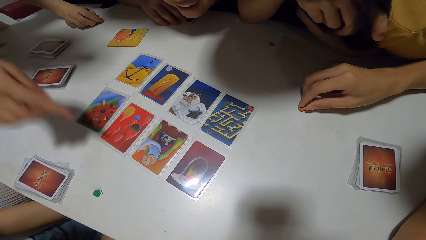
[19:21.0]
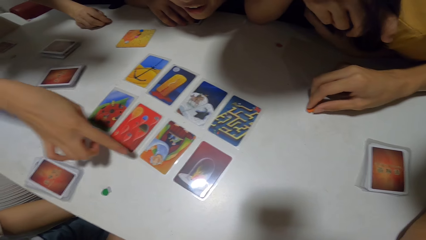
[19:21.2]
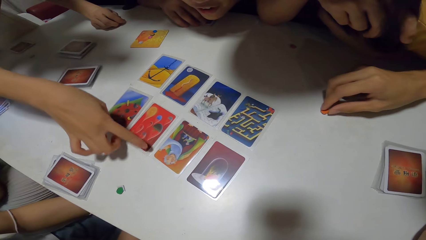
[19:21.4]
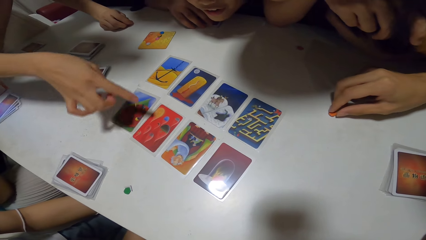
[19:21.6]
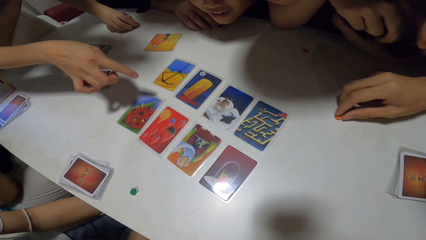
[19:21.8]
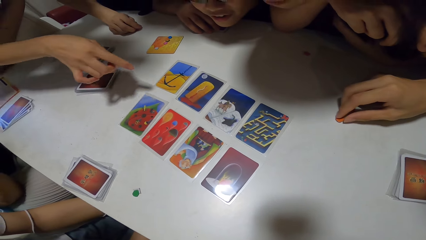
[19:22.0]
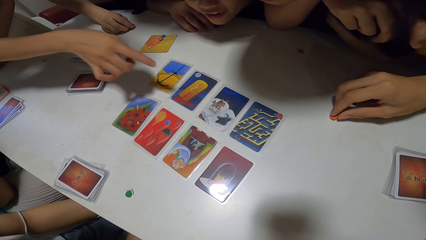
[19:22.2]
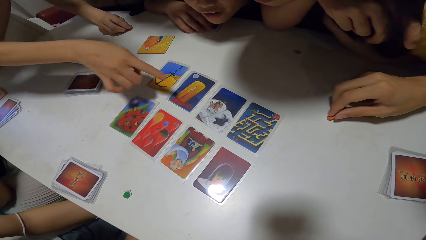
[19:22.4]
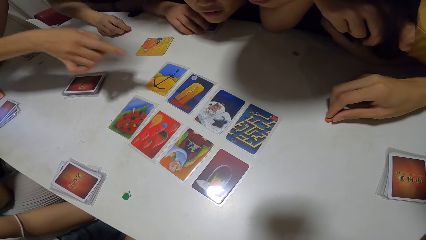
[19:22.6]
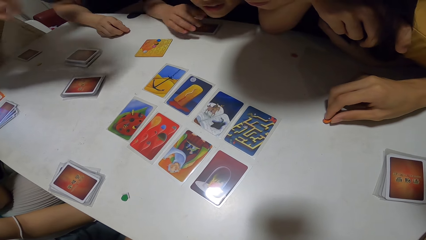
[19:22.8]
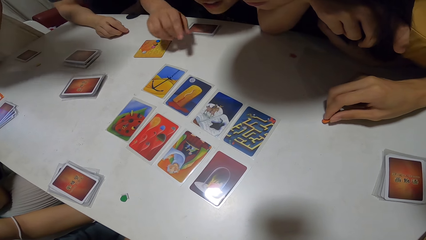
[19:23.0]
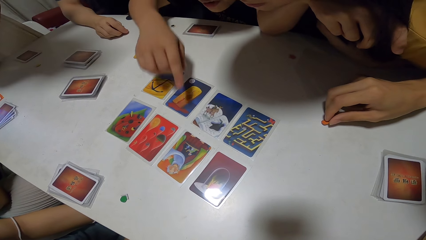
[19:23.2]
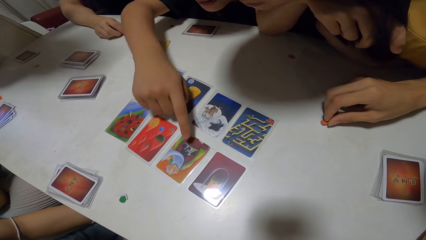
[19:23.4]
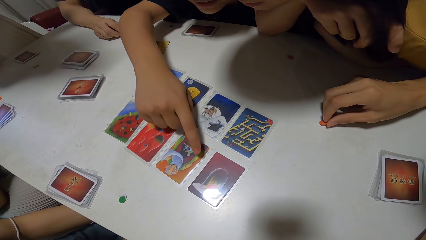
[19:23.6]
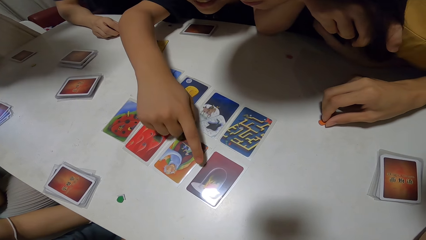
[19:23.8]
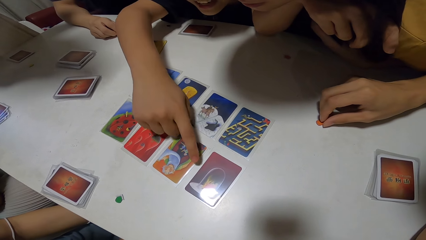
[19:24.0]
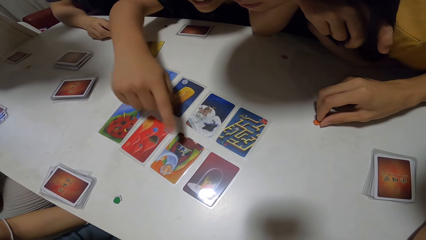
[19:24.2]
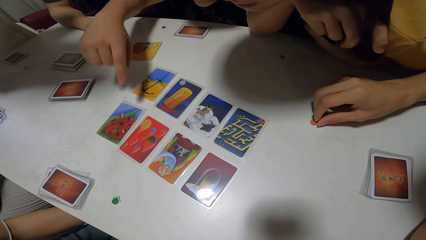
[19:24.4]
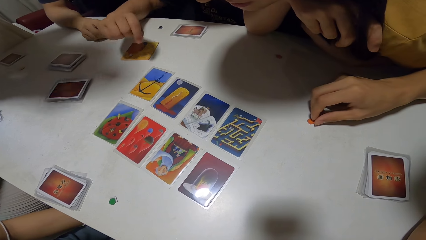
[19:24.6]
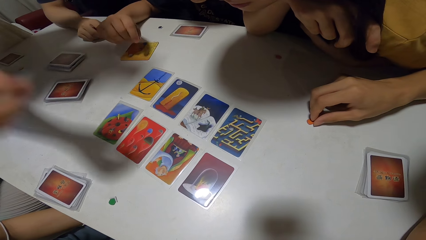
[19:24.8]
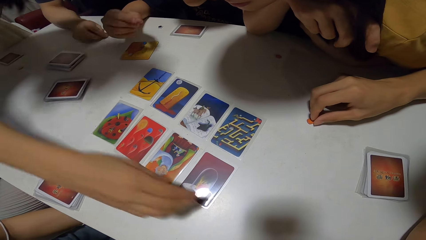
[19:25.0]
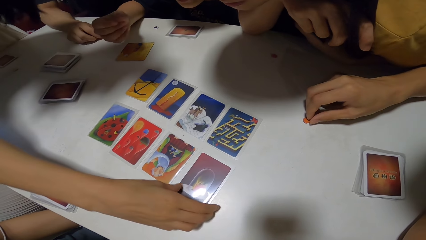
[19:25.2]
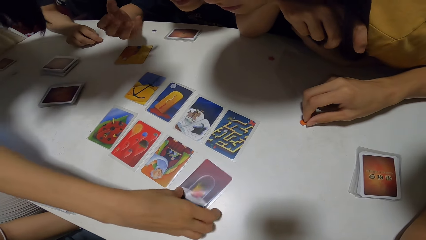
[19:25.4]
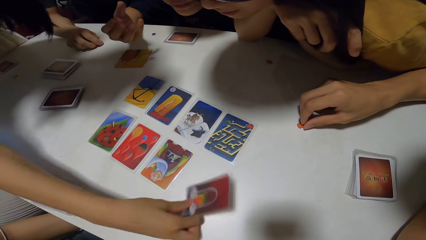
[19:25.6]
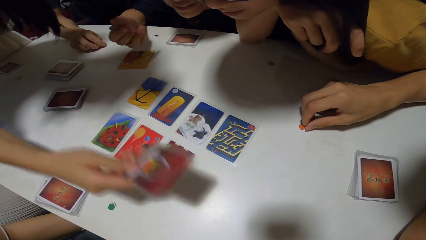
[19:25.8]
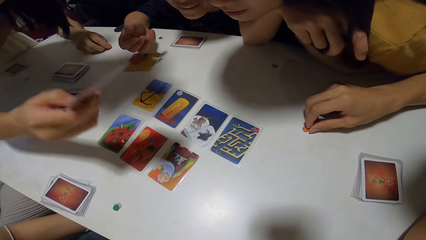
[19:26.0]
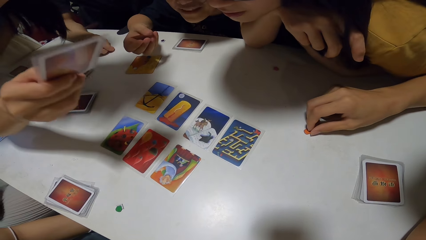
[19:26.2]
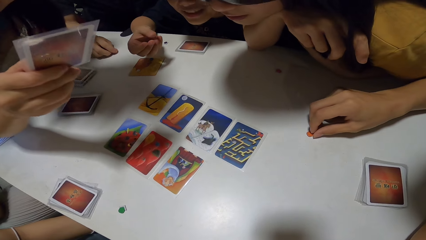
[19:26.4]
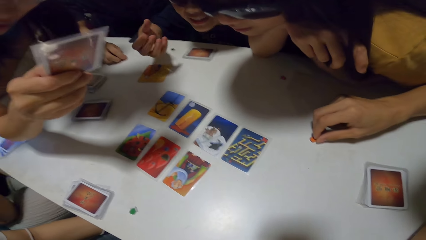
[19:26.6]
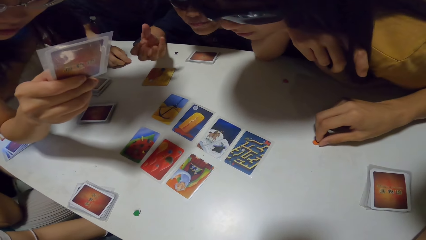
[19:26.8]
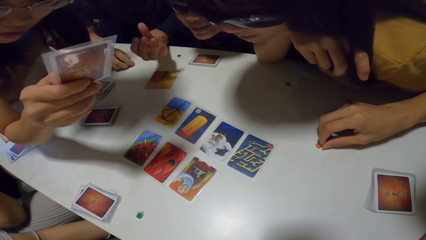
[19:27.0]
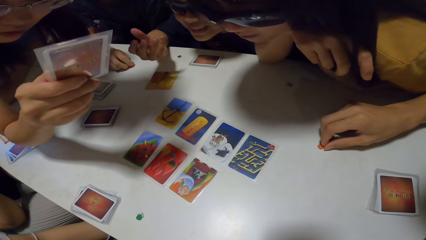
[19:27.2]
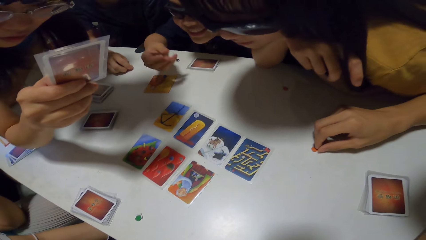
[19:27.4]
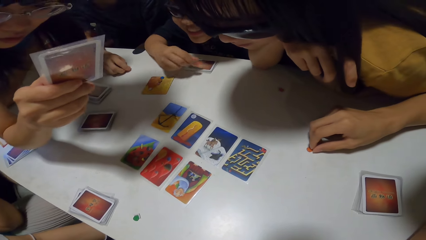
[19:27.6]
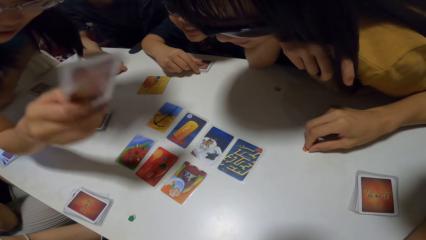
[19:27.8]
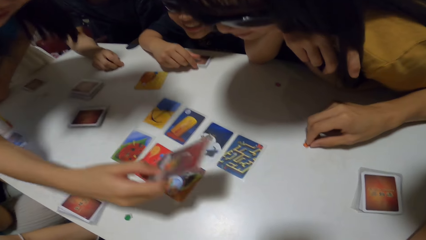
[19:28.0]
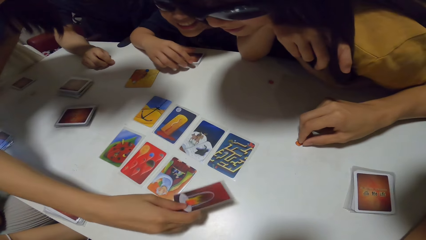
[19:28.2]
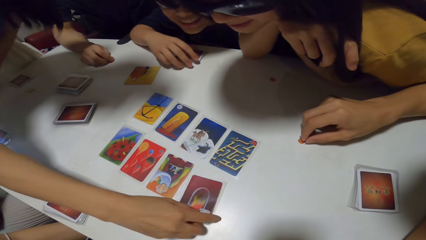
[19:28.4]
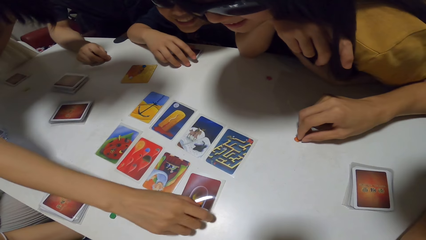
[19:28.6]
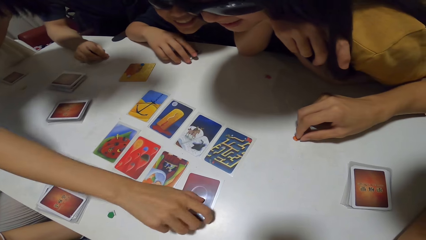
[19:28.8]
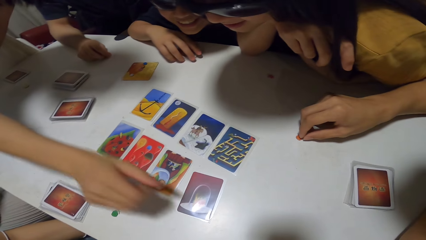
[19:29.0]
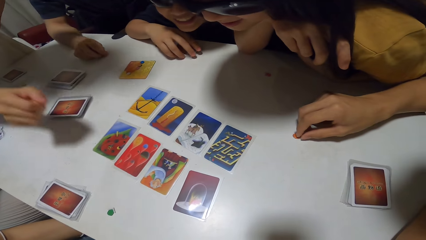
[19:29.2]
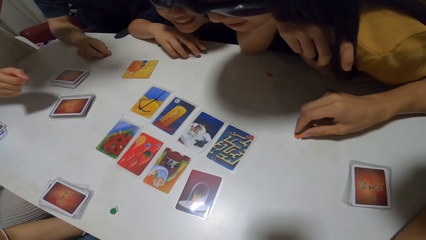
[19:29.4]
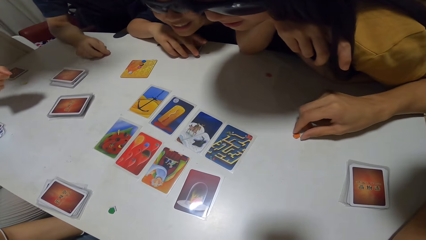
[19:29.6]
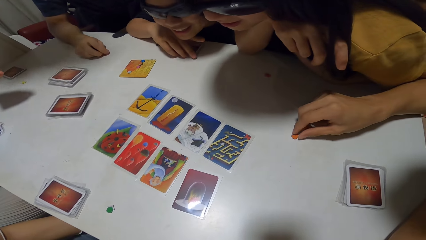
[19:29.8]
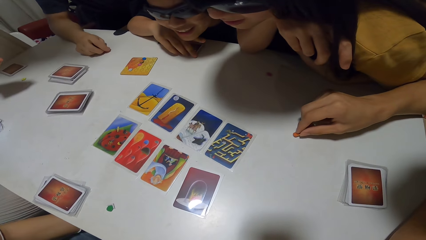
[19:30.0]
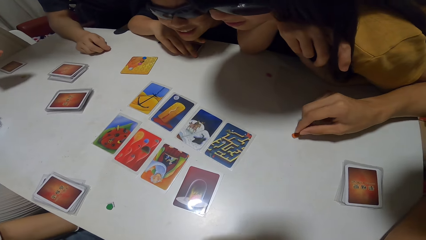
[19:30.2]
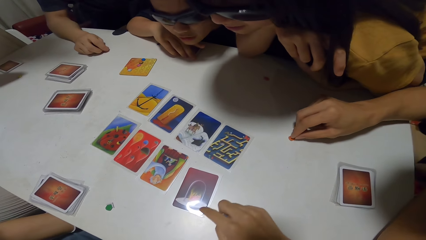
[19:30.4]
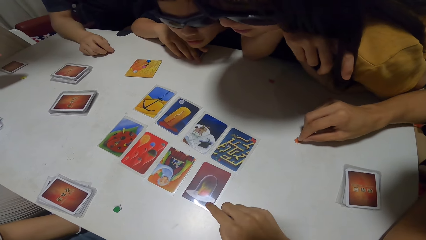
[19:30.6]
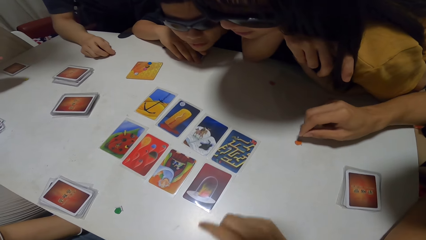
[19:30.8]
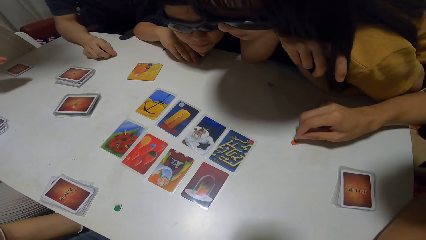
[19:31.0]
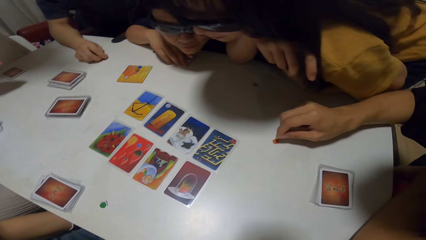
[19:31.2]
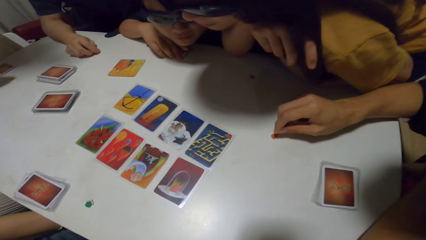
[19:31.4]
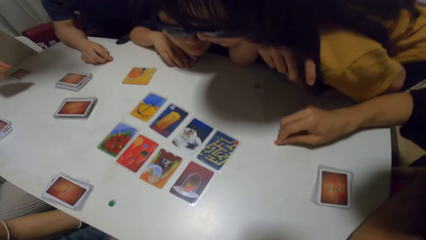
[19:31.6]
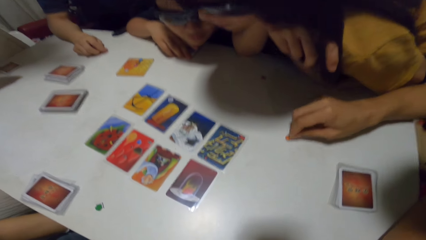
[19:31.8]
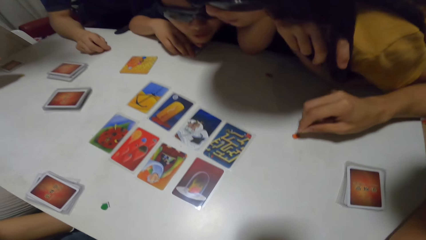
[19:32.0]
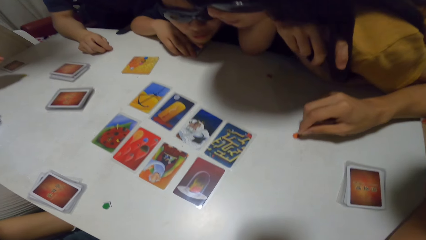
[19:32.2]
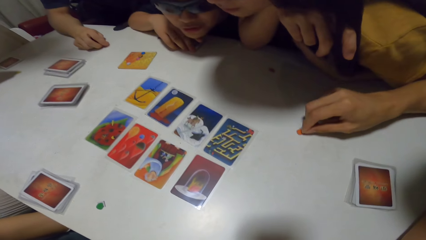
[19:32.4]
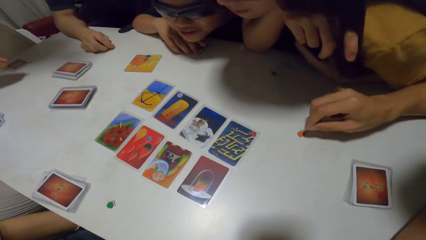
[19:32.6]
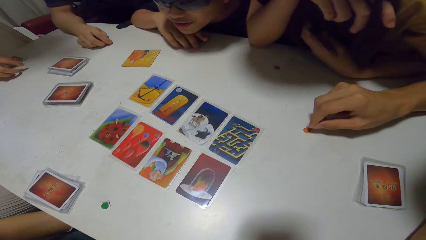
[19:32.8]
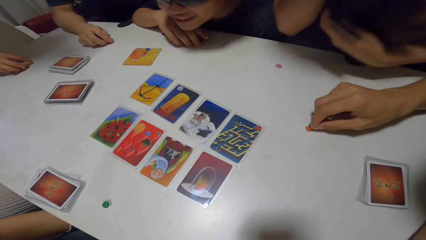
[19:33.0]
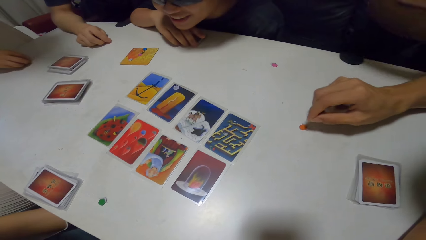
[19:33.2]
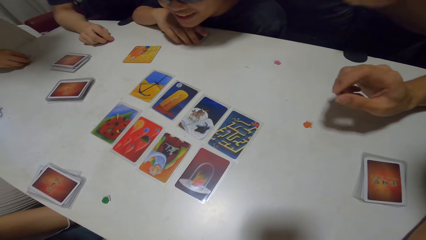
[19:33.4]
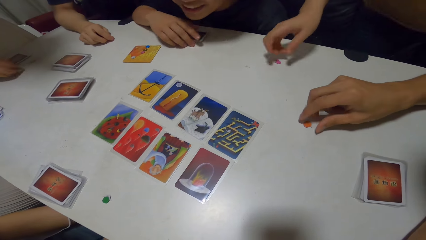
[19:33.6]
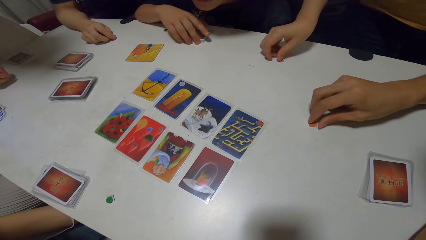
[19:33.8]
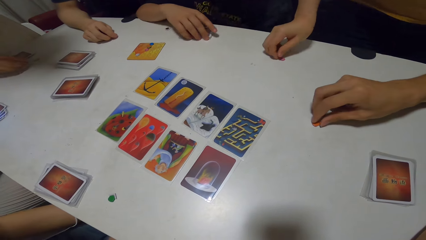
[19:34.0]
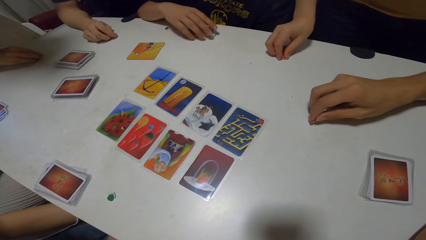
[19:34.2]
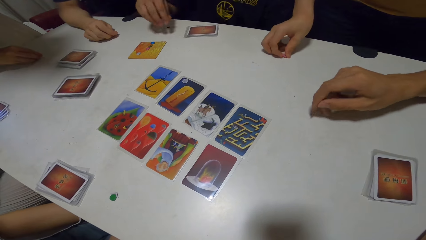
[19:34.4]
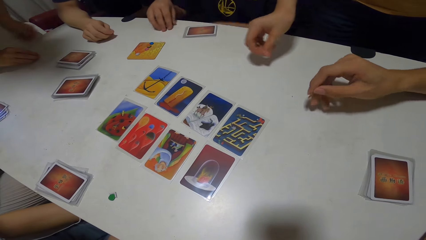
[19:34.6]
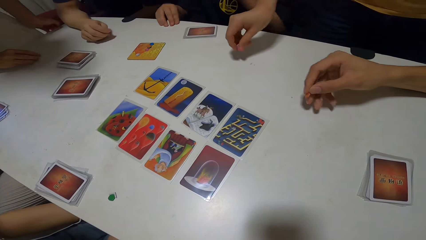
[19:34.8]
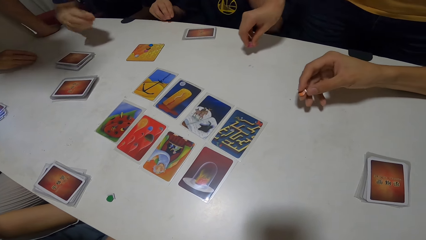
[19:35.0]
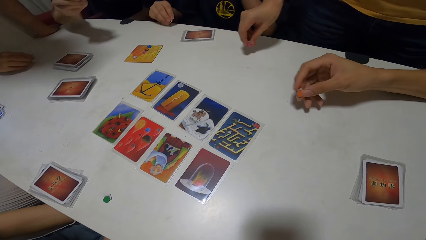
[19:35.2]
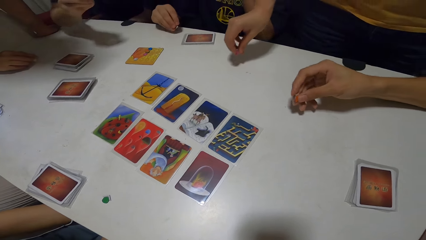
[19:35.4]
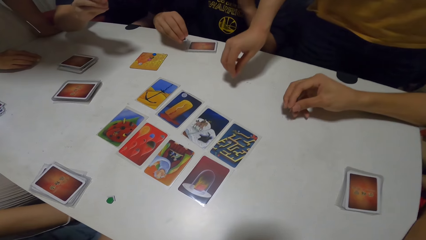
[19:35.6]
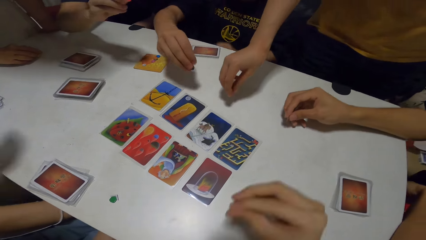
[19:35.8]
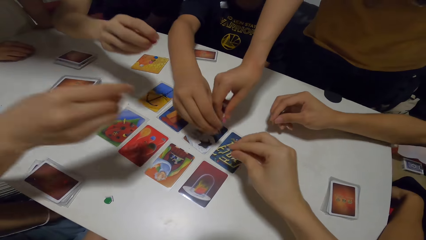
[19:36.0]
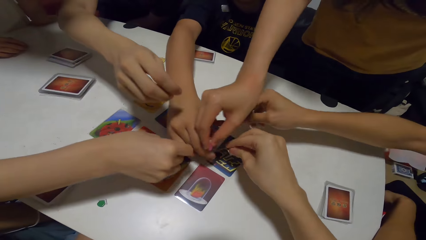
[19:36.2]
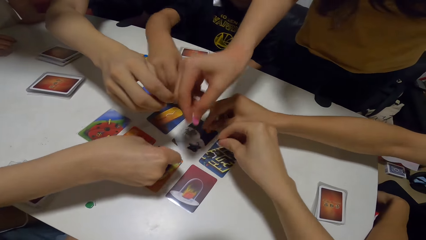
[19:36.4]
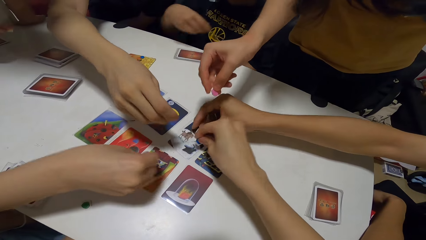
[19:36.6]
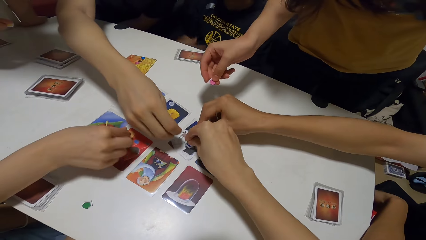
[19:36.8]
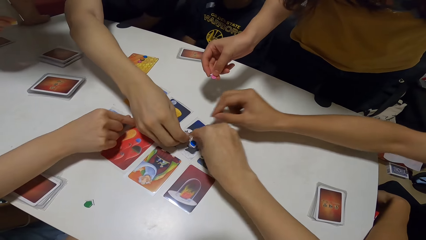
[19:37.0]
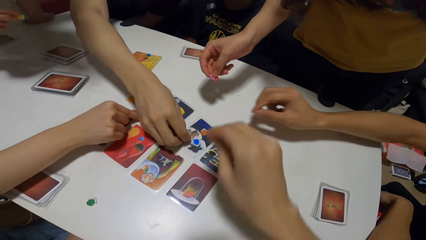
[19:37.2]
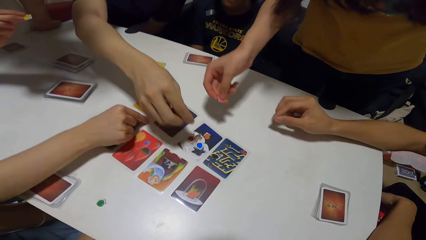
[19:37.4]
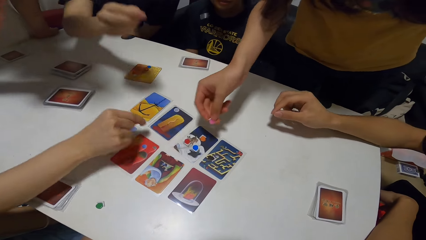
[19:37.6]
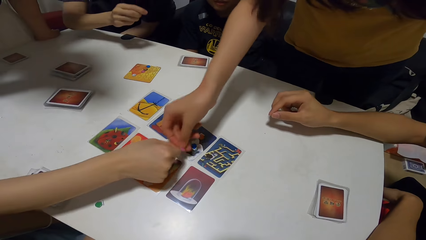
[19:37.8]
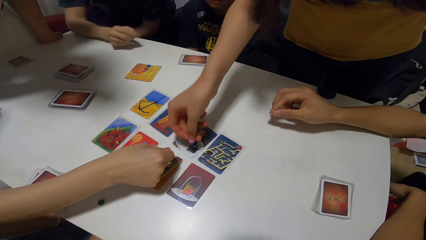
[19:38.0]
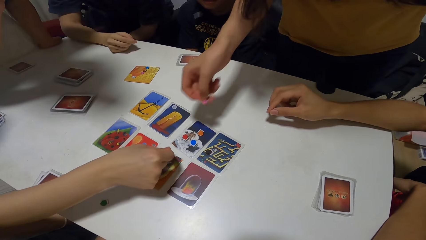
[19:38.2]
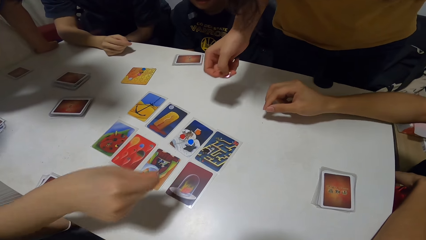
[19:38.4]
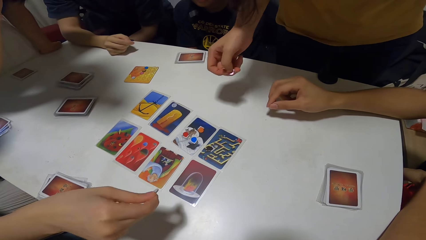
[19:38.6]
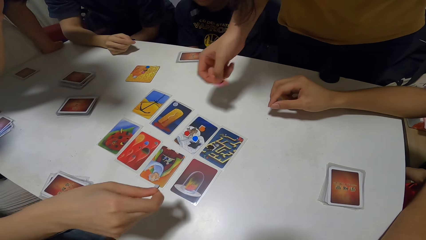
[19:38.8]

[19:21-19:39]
A woman hovers her right hand around the other playing cards on the table. A man hovers his right hand around the other playing cards on the table. The man points at a card on the table. The woman picks up one of the playing cards on the table with her right hand. The woman drops the playing card on the table with her right hand. The camera wearer adjusts the card on the table with his right hand. The woman picks up a yellow jigsaw from the table with her right hand. Another woman picks up a purple jigsaw from the playing table with her right hand. The man picks up a black jigsaw from the playing table with his right hand. The people and the camera wearer stretch their right hands with jigsaws towards the playing cards on the table. The man puts the black jigsaw on a playing card on the table with his right hand. The people and the camera wearer put their jigsaws on one of the cards on the table. Another man drops his white jigsaw on another part of the table with his right hand. The other man picks up his white jigsaw from the table with his right hand.
